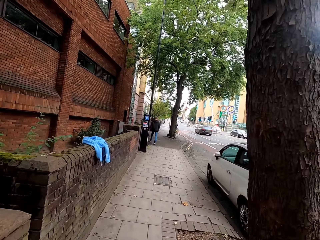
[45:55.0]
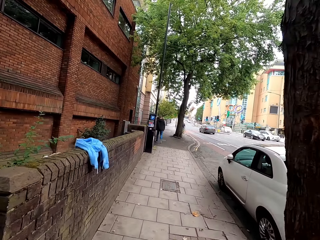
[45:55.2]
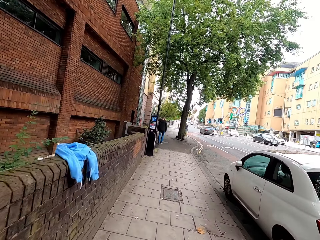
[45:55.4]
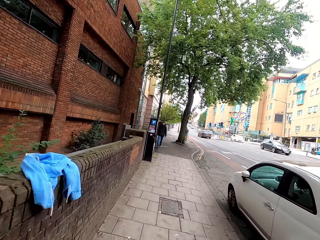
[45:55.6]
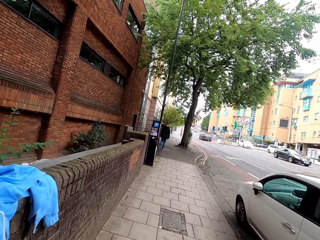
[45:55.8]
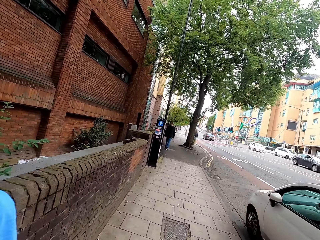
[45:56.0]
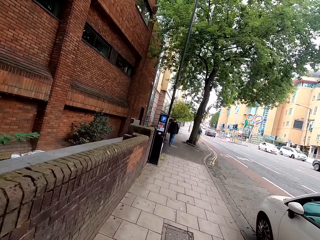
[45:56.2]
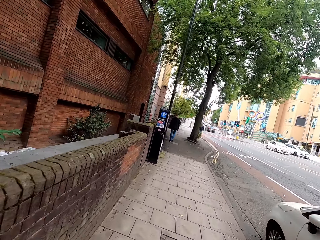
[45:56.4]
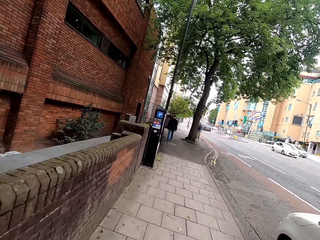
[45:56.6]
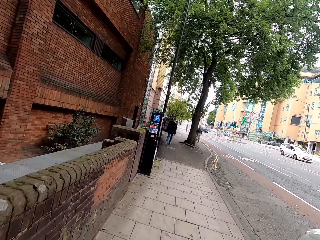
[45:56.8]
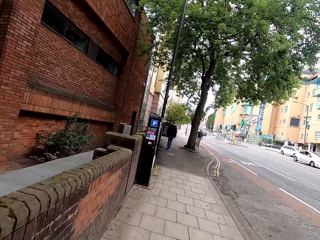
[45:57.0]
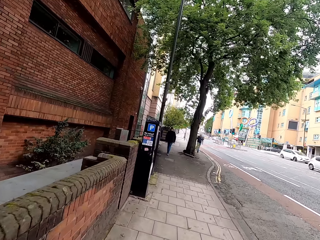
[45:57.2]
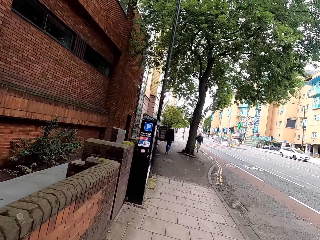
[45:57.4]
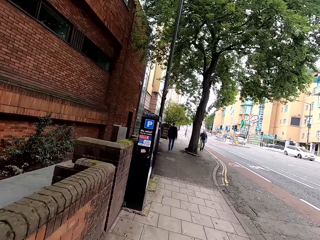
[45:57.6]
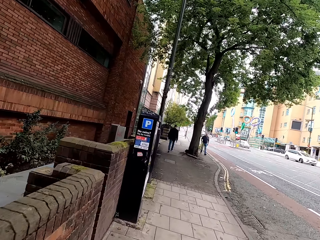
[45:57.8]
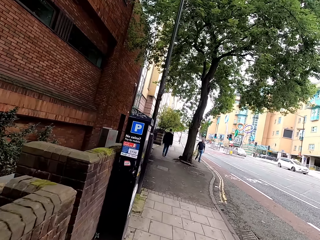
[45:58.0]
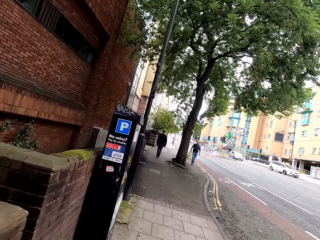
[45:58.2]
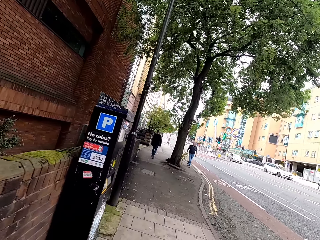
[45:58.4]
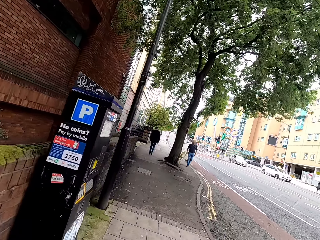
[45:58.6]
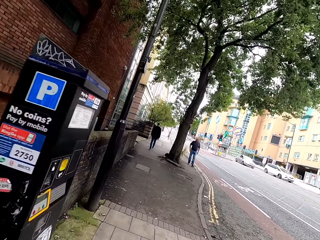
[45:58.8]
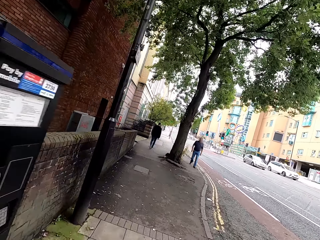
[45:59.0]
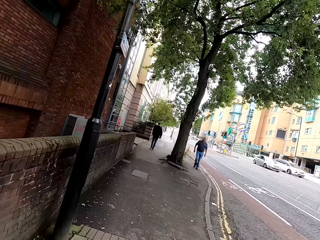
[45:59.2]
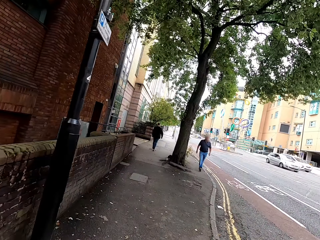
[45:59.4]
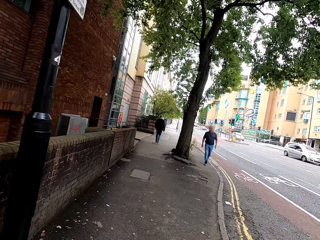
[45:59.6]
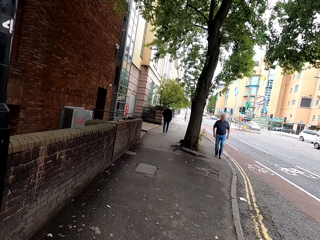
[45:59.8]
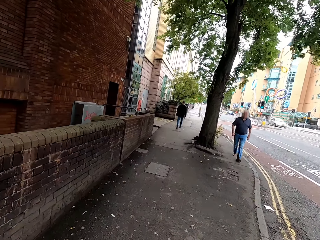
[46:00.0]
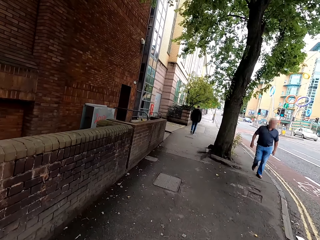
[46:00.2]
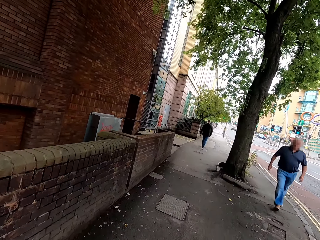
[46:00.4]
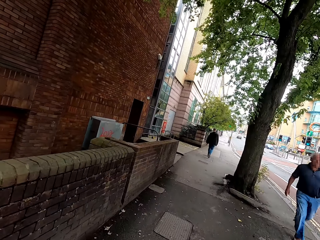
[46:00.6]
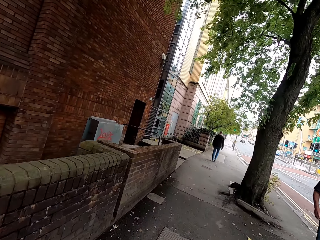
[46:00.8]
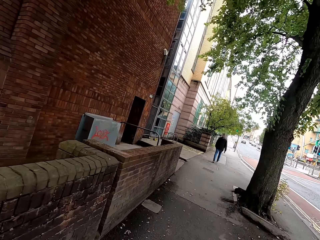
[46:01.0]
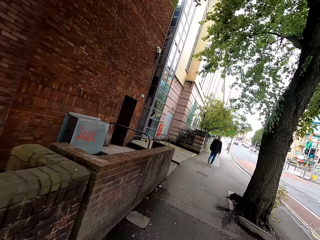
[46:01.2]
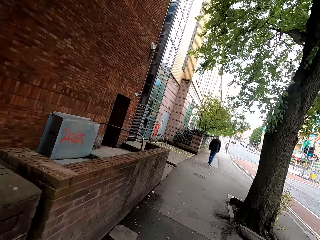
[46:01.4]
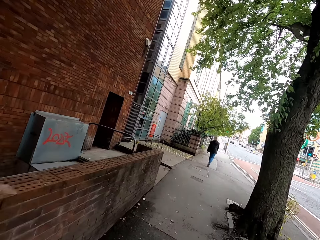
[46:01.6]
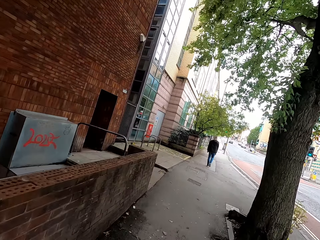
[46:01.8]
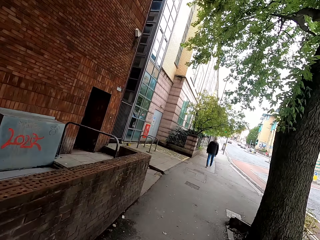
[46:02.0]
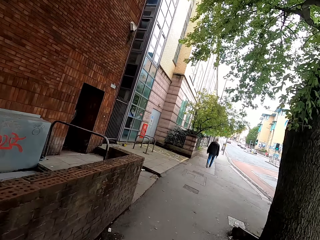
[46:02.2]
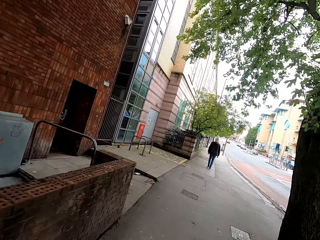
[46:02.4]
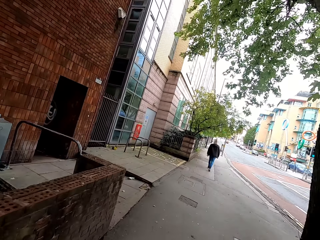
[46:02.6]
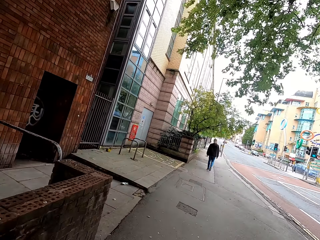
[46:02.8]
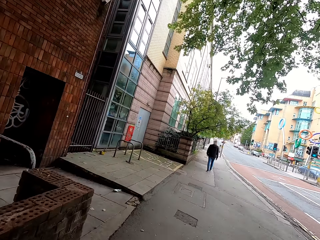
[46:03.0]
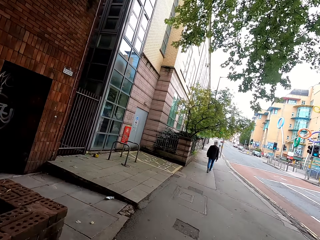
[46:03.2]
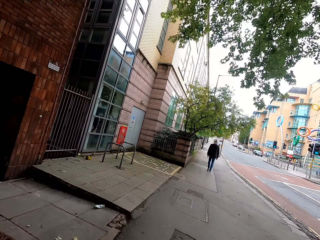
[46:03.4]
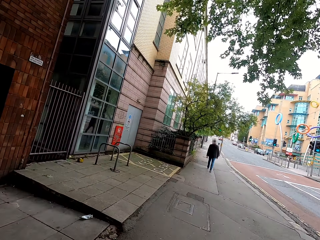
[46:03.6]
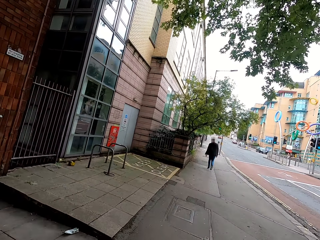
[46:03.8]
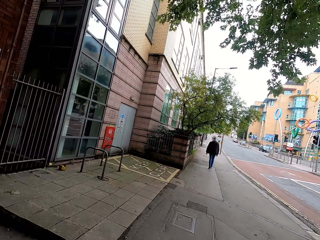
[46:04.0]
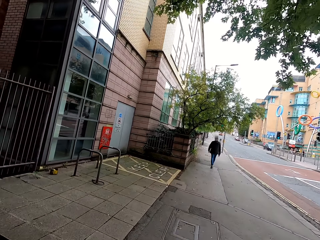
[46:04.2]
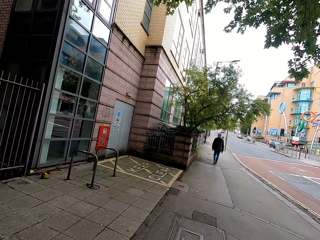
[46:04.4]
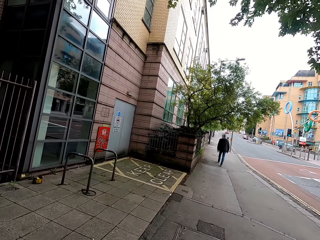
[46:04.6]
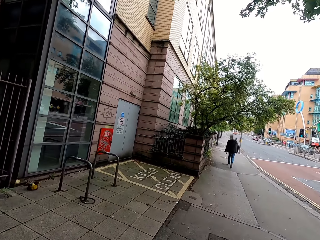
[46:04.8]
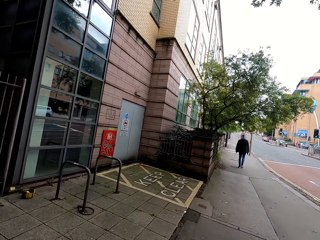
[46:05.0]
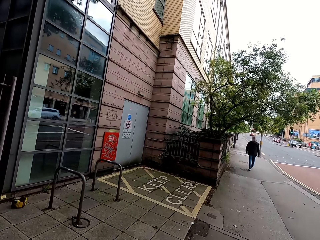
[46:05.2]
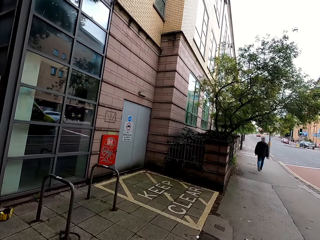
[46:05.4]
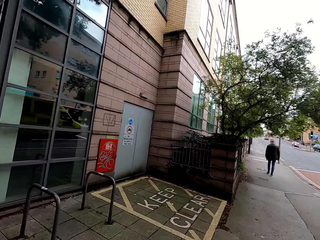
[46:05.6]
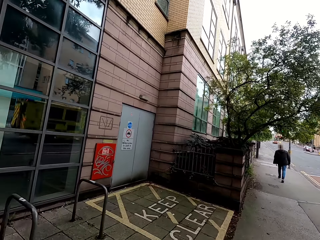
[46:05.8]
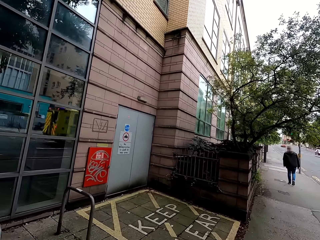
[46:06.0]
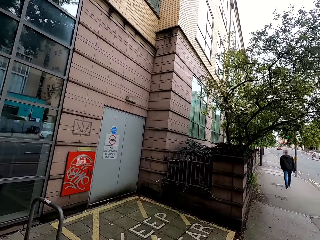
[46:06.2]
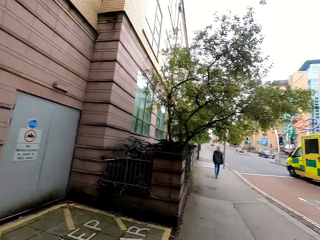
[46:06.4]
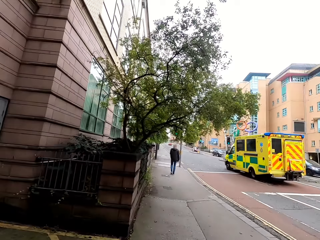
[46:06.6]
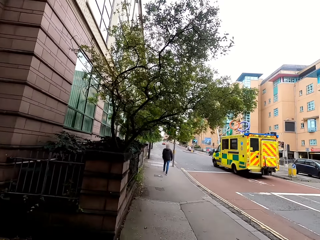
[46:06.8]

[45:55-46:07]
A man walks on the sidewalk. The camera wearer cycles on the sidewalk.

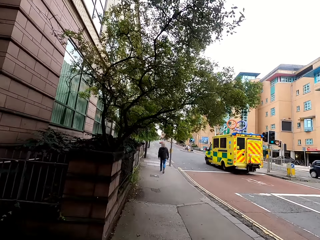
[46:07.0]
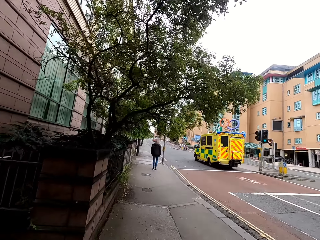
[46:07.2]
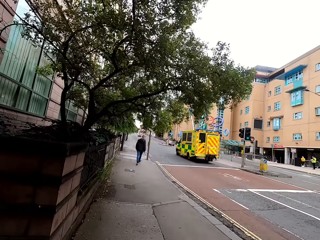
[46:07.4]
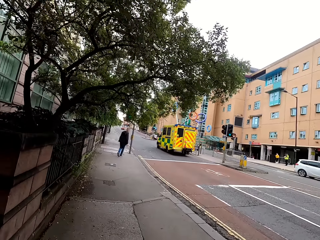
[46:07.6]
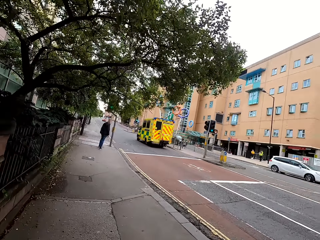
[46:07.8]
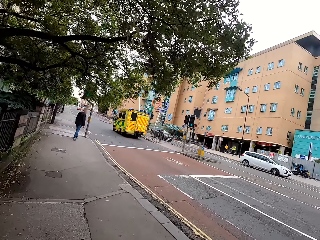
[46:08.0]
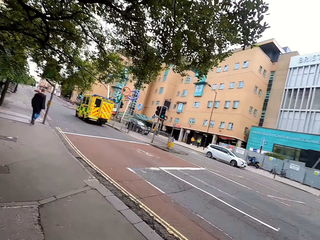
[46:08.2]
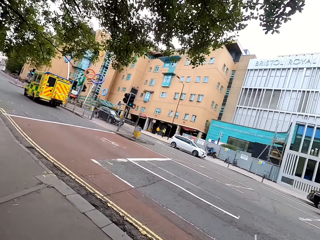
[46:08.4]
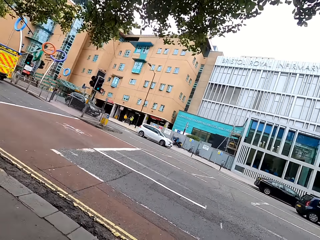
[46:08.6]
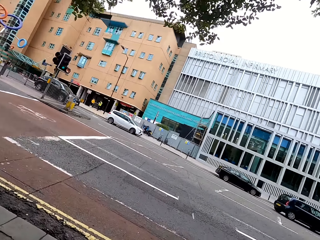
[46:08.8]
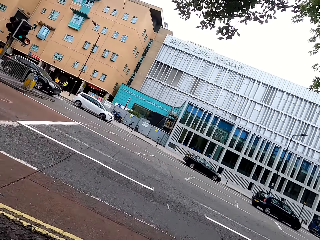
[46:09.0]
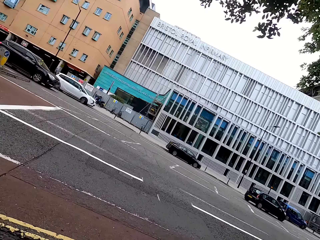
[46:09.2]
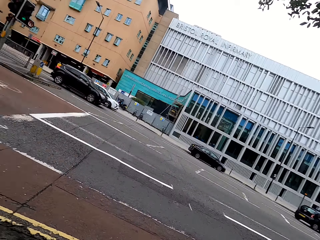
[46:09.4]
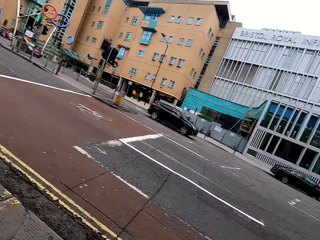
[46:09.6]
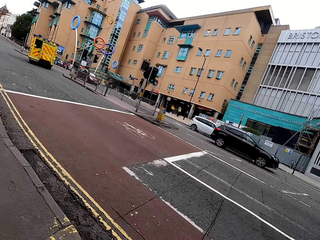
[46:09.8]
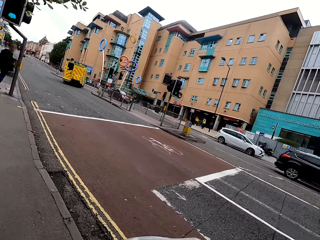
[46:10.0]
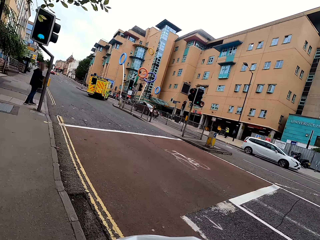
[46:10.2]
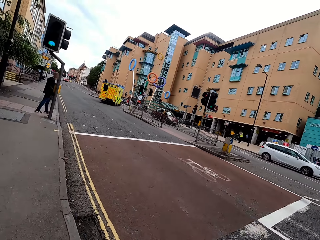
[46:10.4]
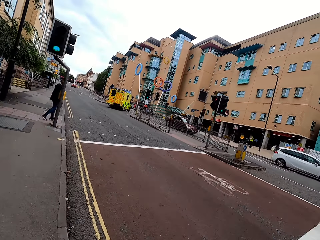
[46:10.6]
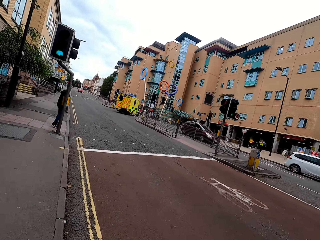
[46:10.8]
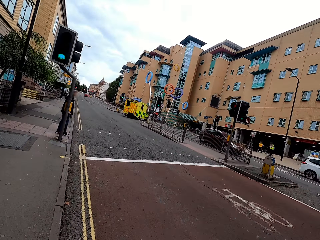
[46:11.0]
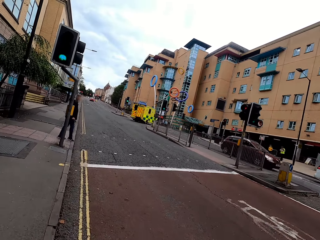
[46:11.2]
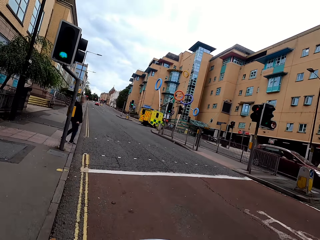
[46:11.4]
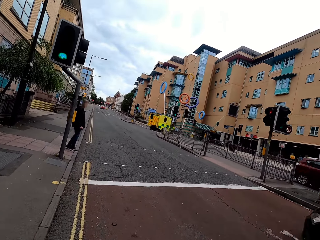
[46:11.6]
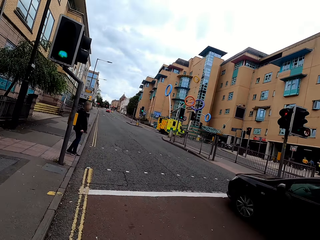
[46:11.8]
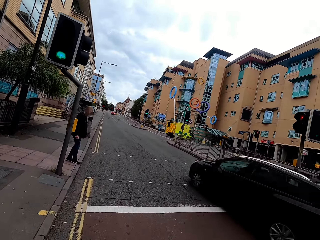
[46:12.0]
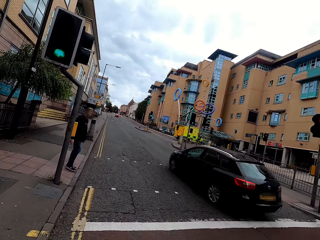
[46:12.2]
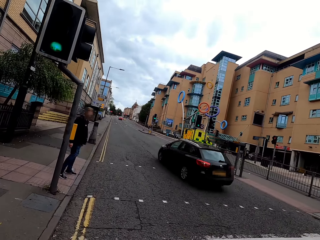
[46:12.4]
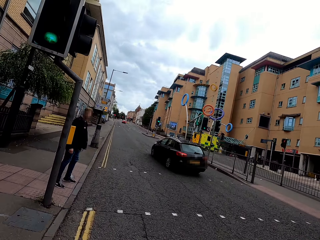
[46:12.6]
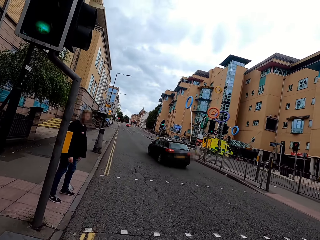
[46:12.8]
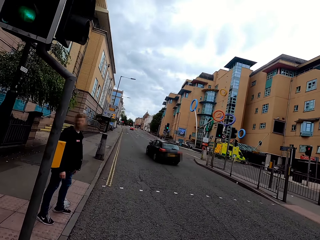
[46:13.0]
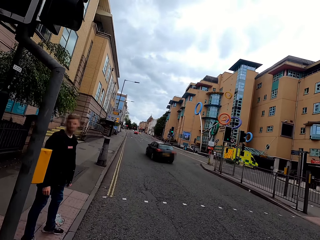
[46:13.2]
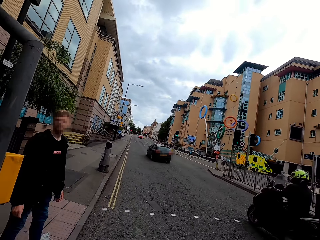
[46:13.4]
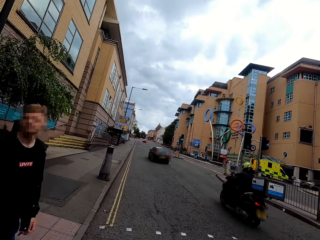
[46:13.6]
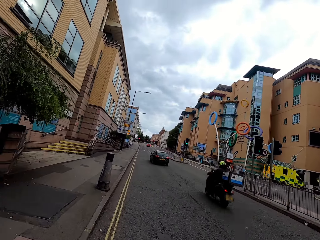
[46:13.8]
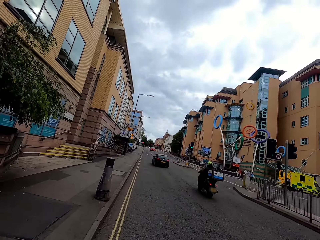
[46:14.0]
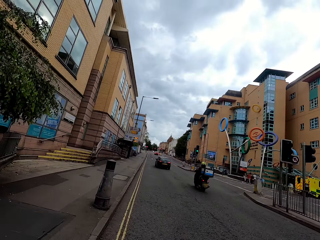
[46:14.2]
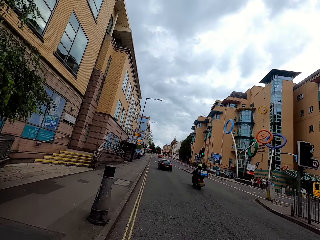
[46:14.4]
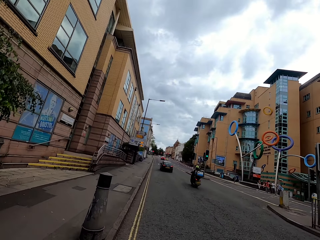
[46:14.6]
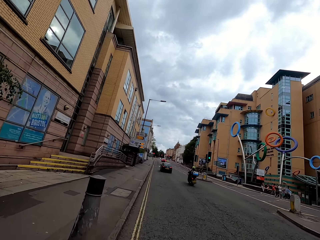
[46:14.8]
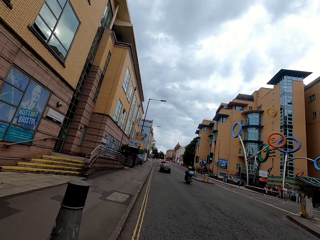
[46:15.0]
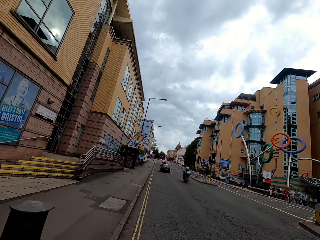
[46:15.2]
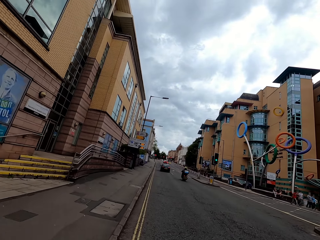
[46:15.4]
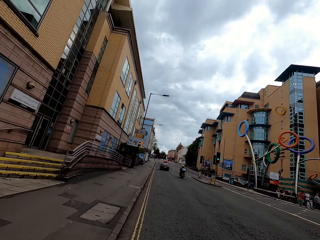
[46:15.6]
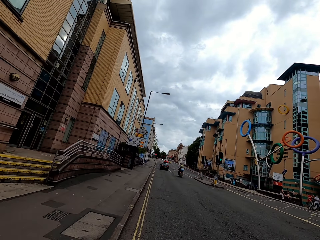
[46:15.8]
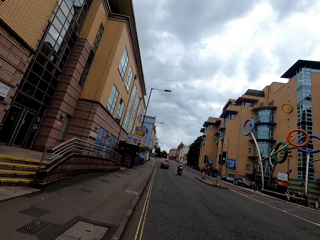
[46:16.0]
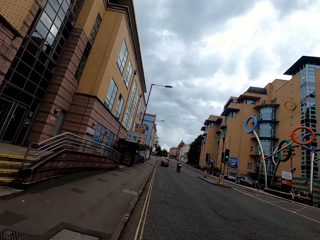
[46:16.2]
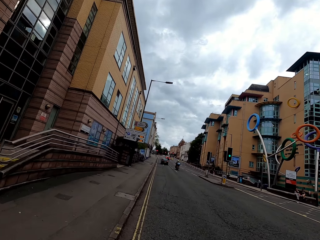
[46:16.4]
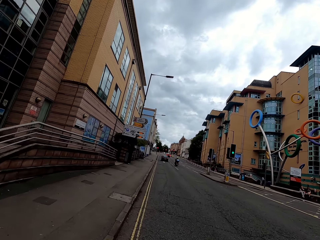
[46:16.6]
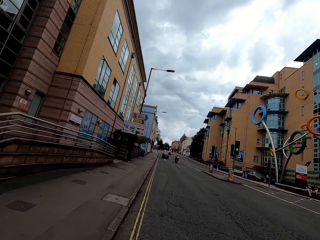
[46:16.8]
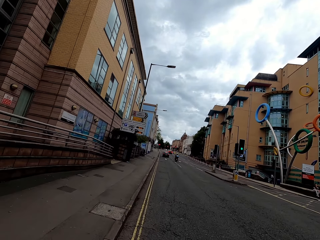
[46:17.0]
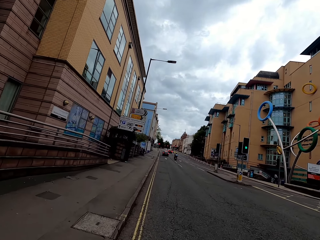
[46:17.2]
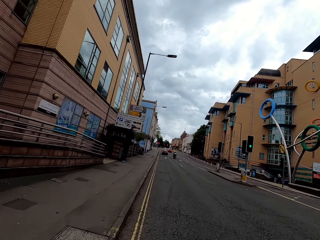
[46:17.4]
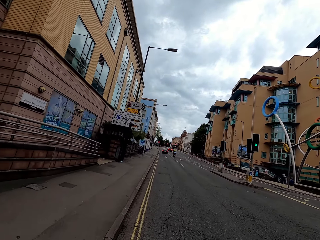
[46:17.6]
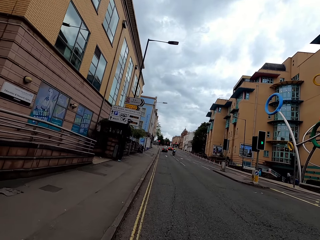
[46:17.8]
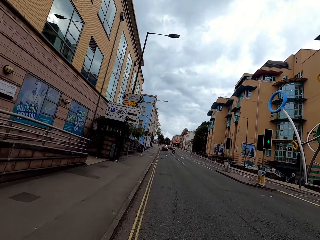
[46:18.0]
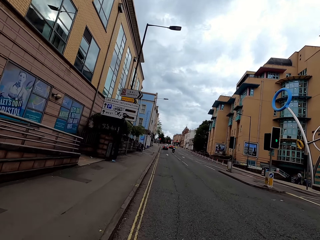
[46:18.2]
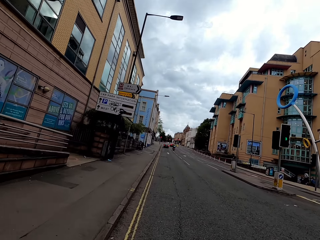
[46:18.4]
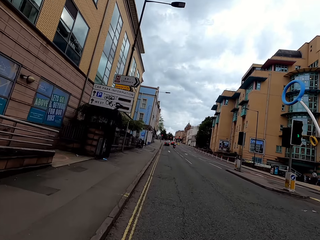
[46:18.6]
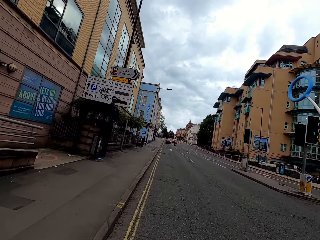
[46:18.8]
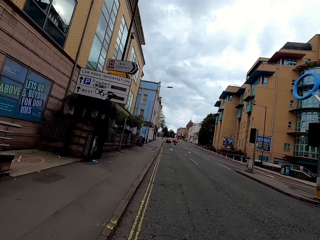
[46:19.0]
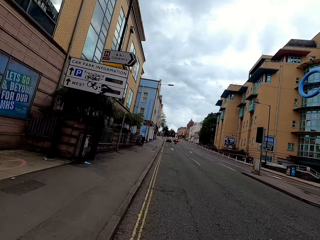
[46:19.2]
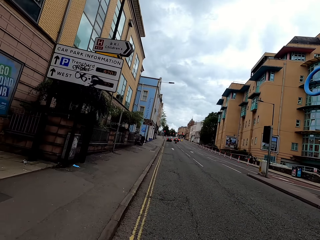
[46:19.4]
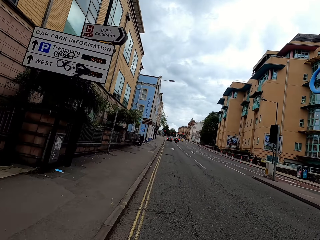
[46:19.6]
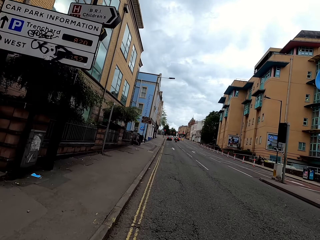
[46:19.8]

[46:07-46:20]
The camera wearer cycles on the road. A man stands on the sidewalk. The camera wearer cycles on the road.
